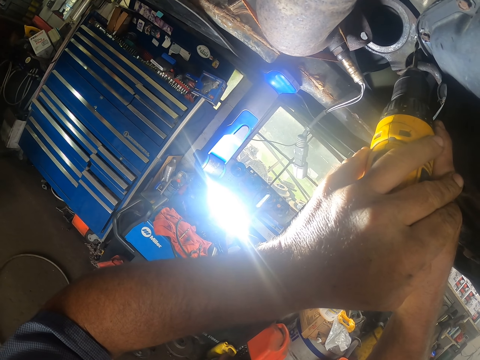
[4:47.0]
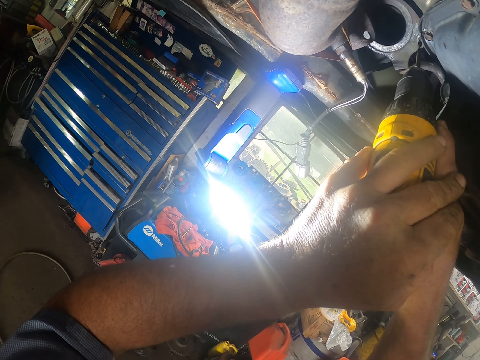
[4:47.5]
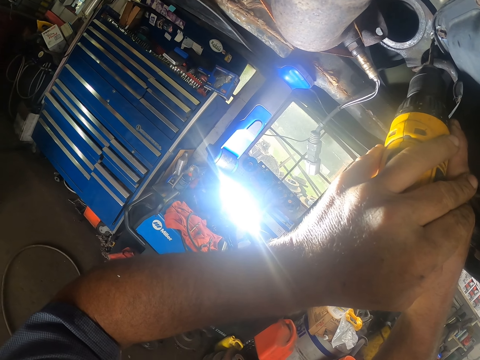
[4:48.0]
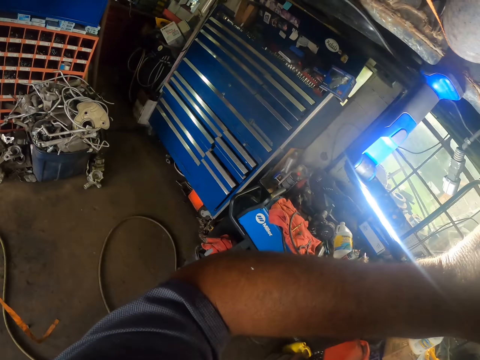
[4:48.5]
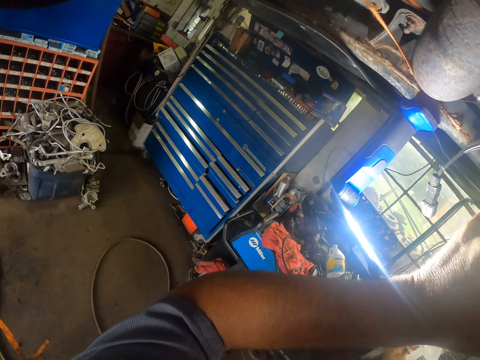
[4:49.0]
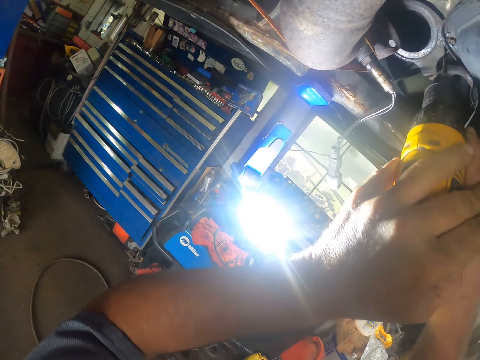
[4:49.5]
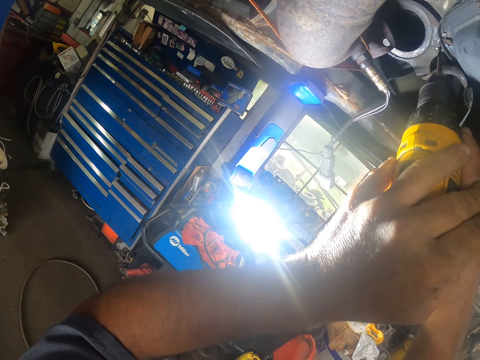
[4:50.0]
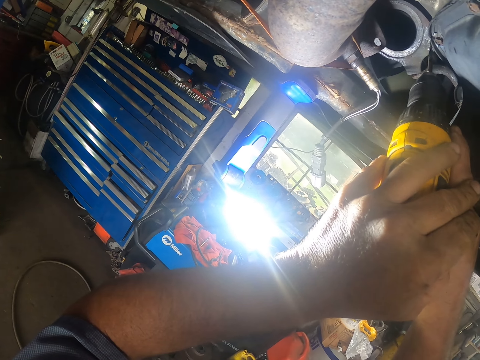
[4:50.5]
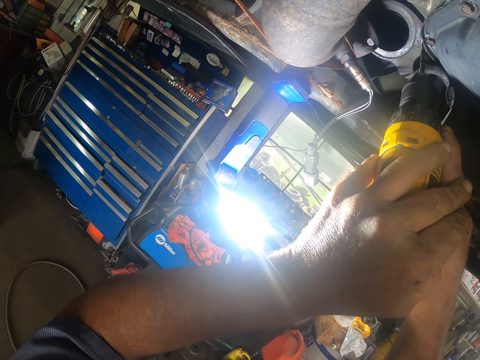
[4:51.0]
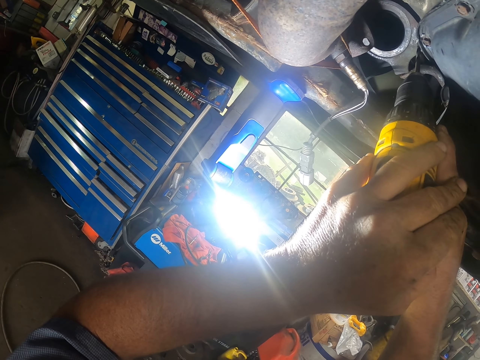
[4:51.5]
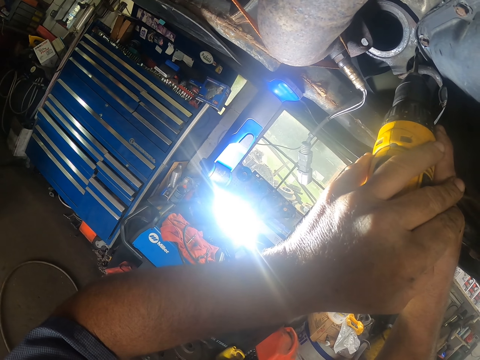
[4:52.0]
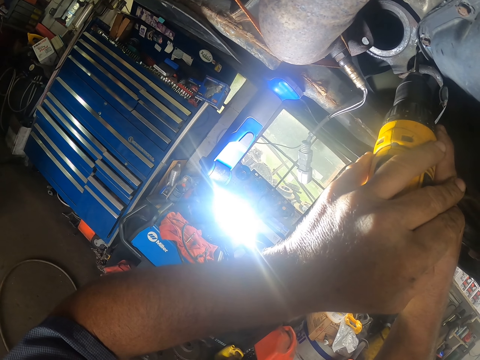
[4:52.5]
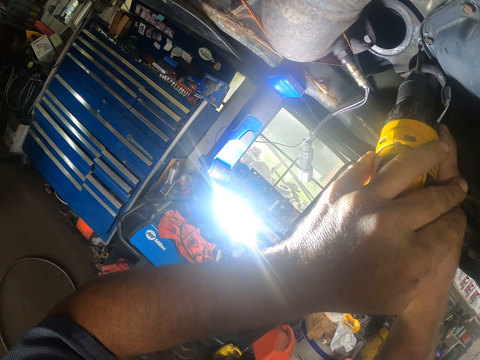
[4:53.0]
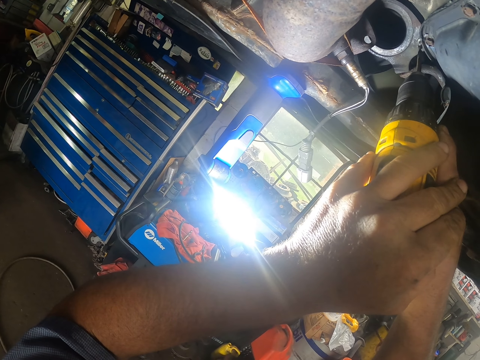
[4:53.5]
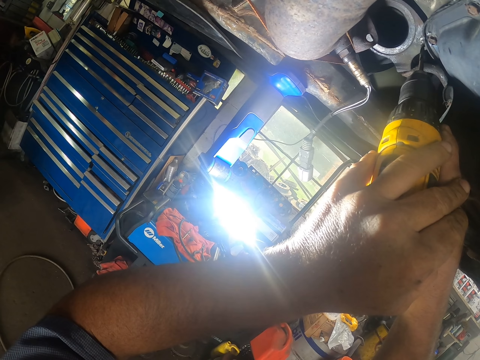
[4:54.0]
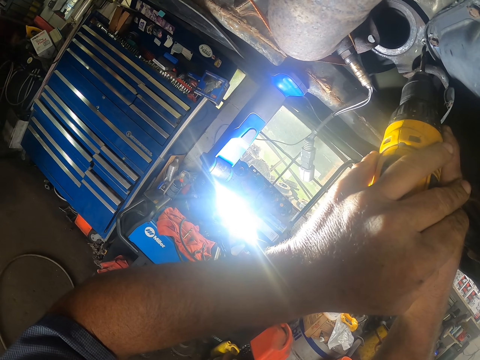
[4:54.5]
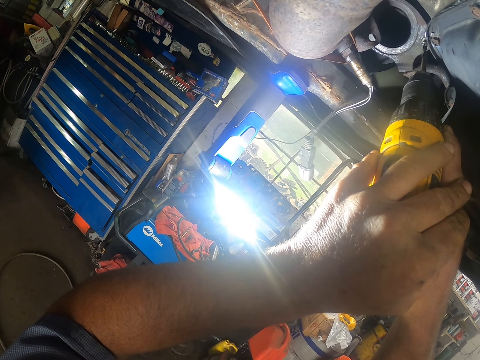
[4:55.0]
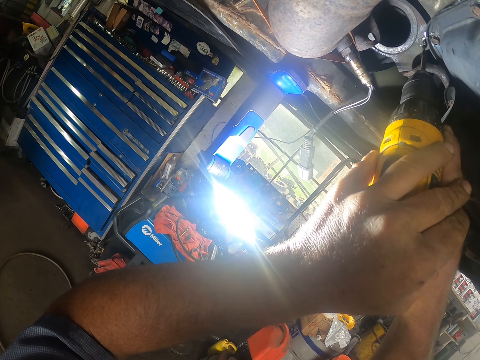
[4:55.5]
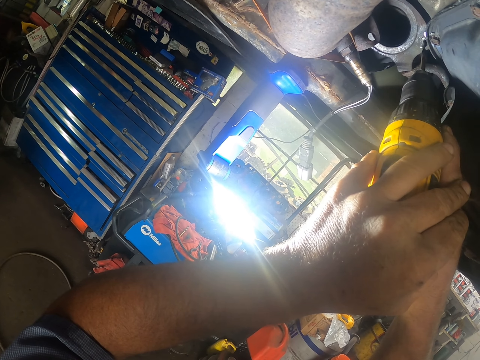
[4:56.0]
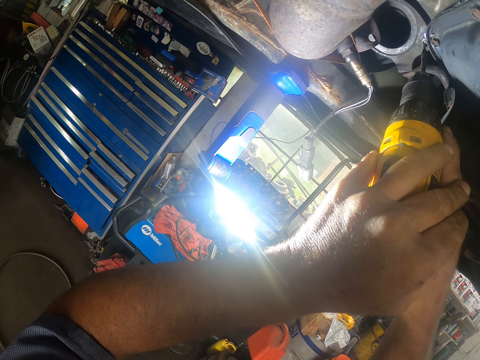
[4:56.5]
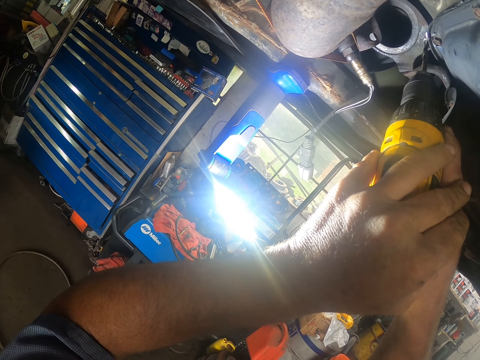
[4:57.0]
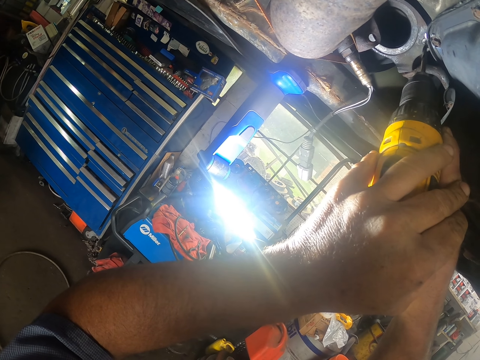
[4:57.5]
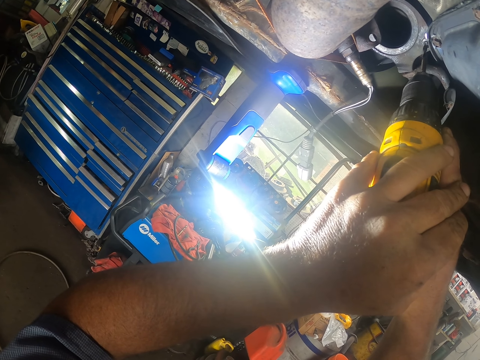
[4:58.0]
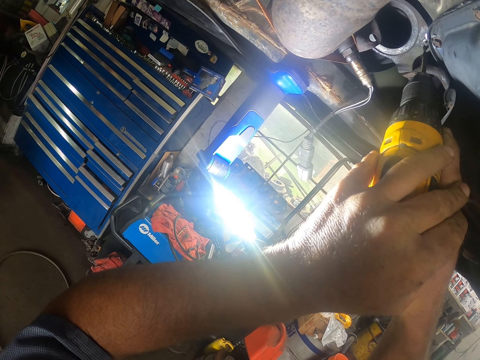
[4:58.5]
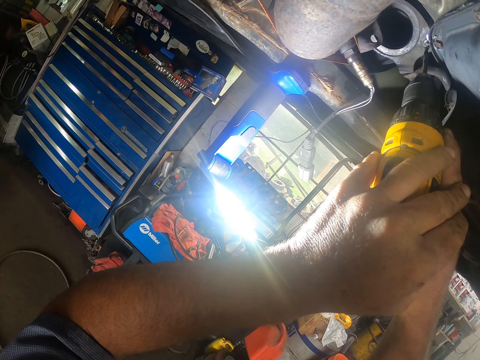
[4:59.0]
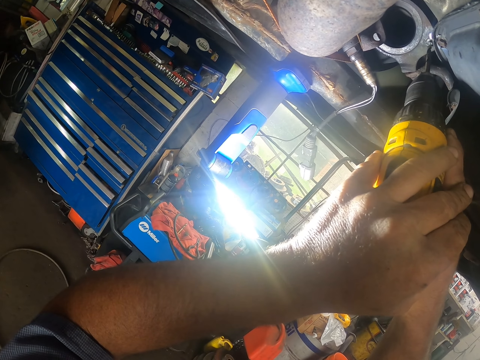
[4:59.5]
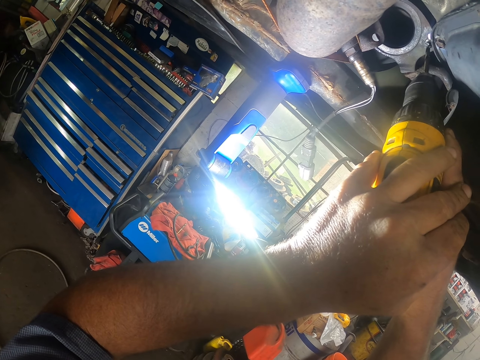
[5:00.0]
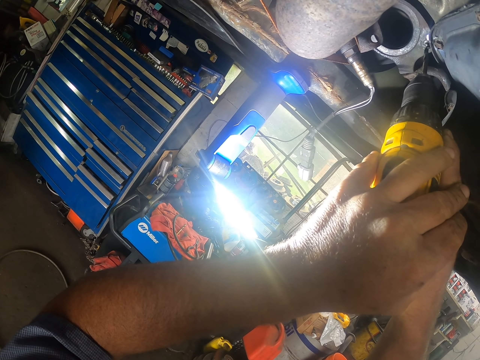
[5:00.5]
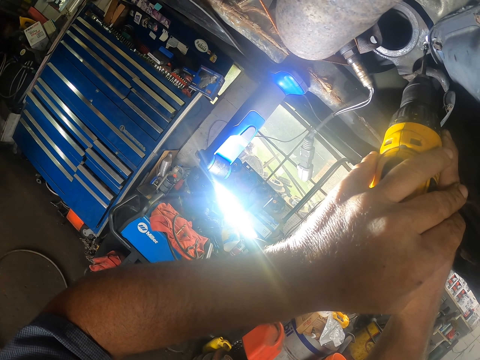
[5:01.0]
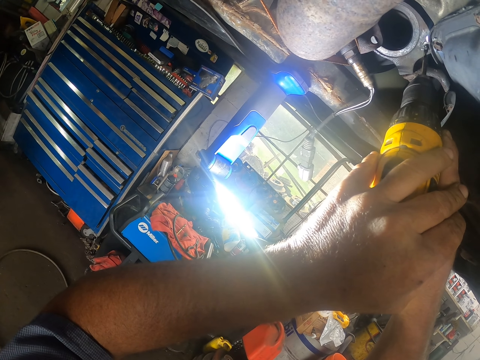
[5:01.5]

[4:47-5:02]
The camera wearer looks aside. They drill the engine of a car.

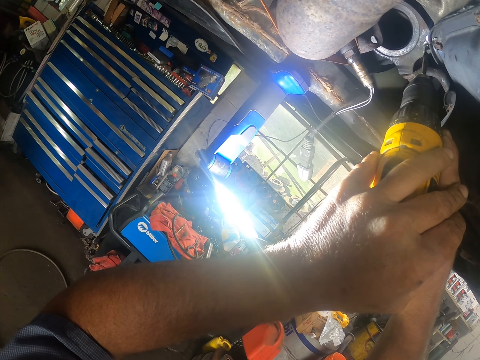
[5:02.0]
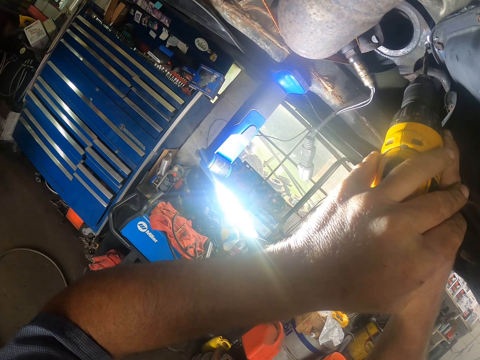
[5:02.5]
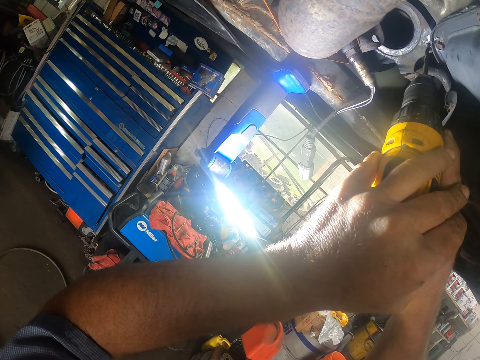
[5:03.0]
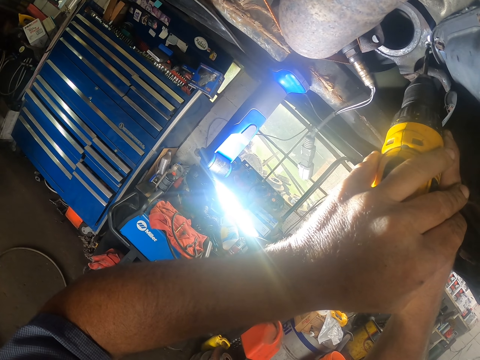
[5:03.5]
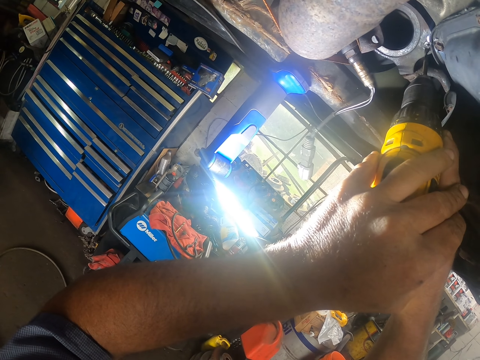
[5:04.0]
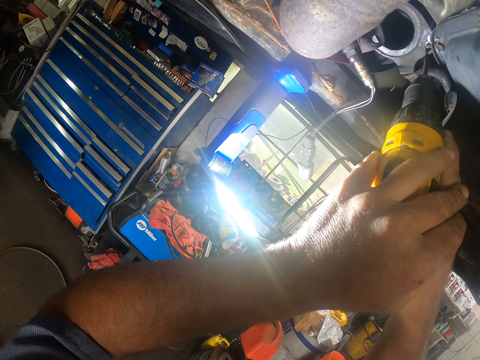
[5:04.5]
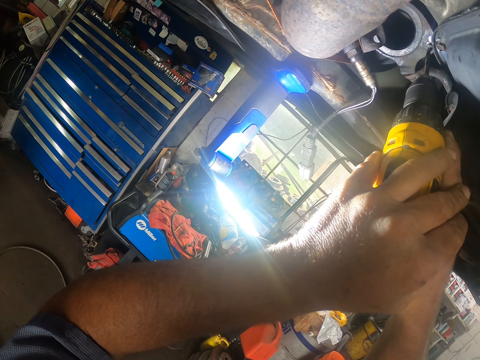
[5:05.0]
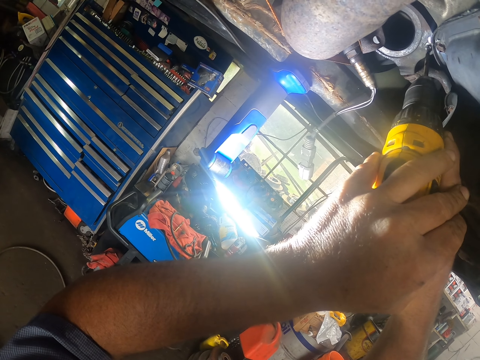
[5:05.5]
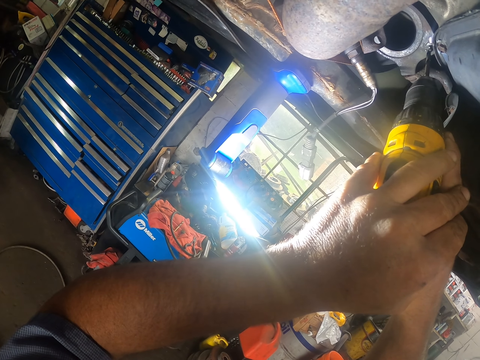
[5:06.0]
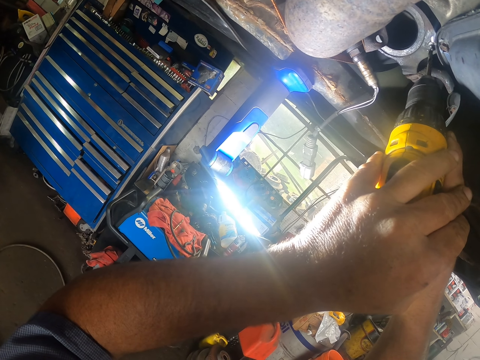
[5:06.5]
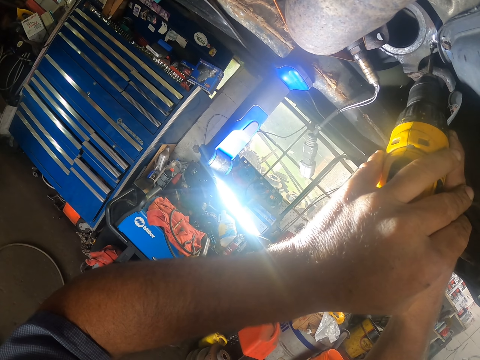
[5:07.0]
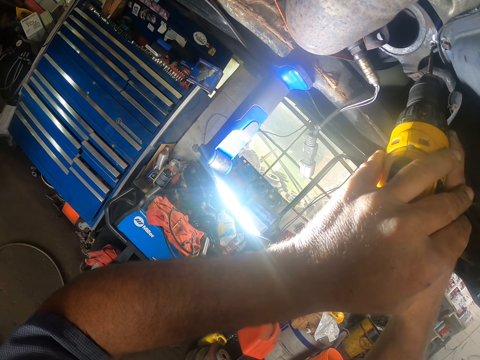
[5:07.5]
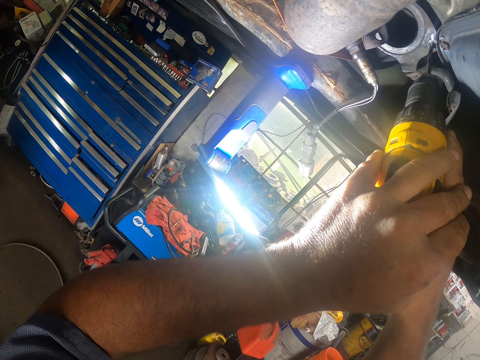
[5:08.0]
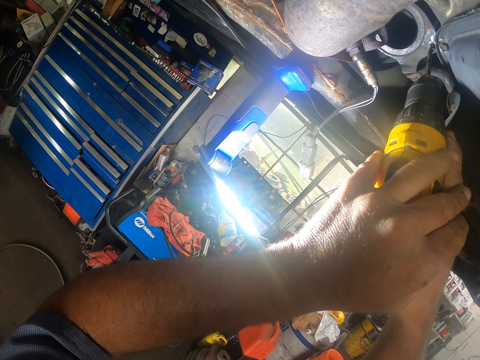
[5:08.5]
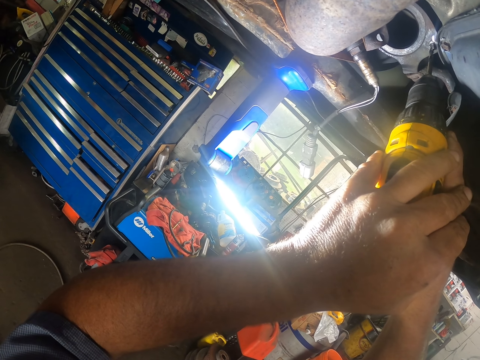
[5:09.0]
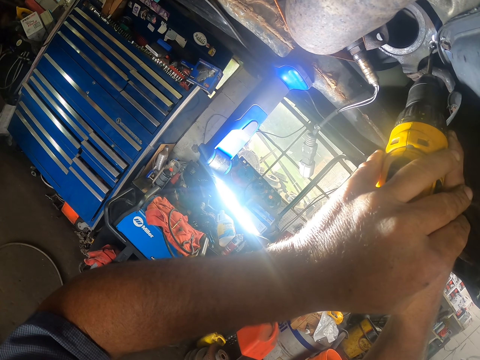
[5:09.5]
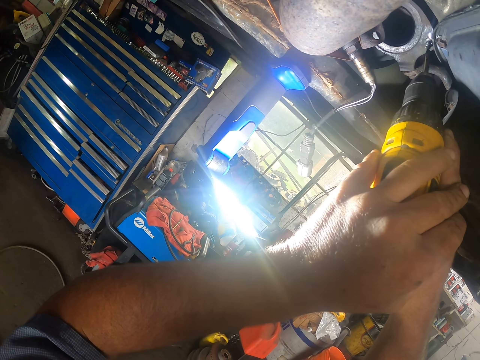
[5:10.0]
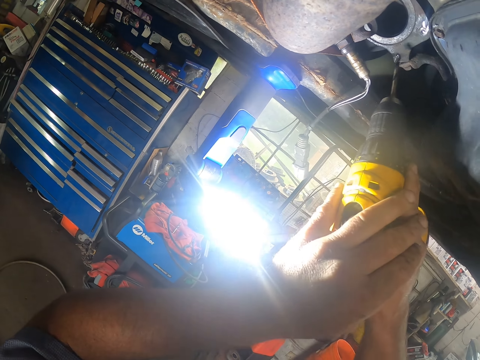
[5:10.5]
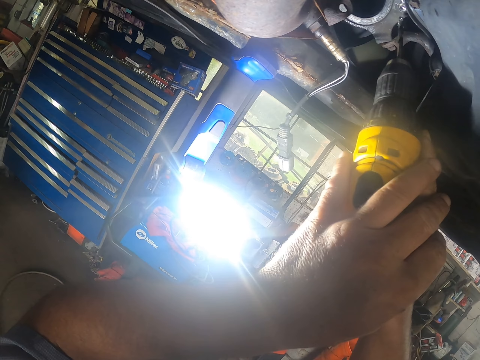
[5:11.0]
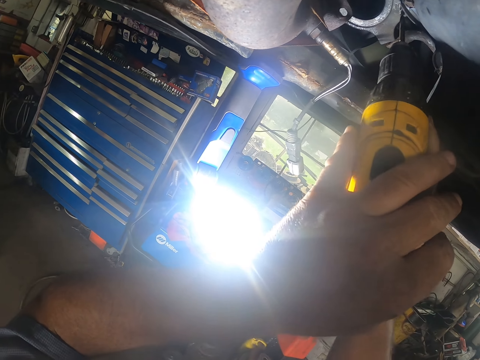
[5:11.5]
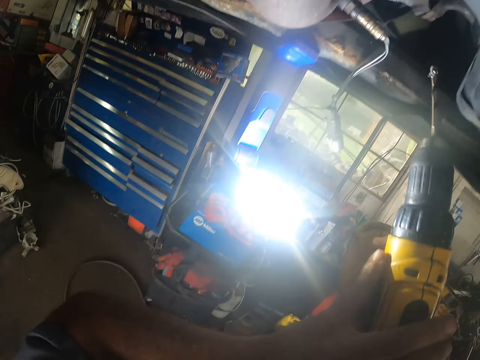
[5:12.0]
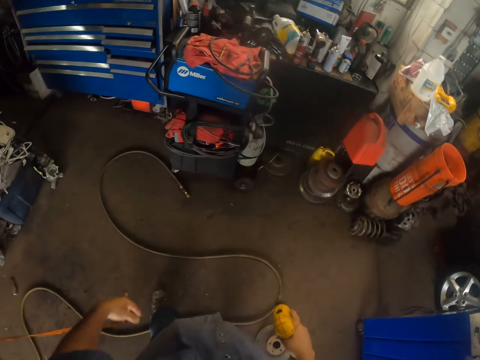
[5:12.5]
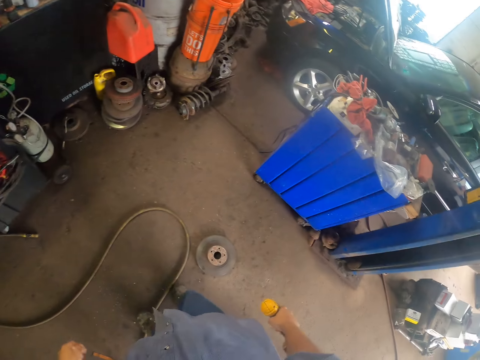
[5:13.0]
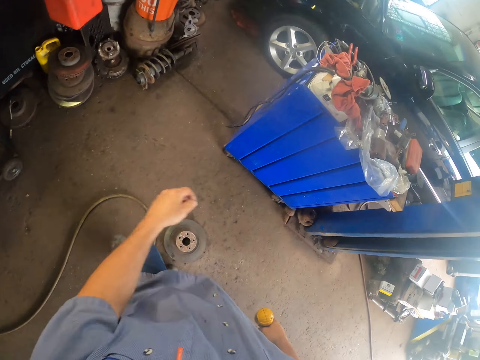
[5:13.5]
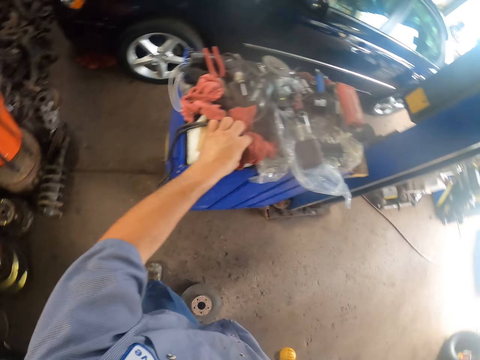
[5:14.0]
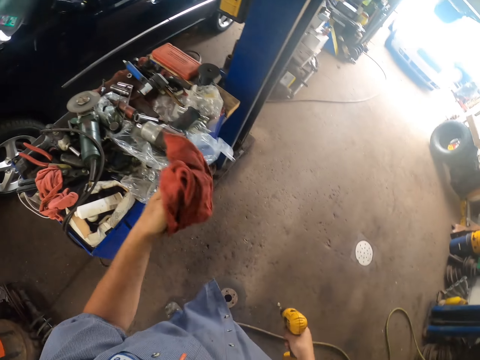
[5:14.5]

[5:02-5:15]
The camera wearer stops drilling the engine. They lower the drill. They pick up a piece of cloth.
